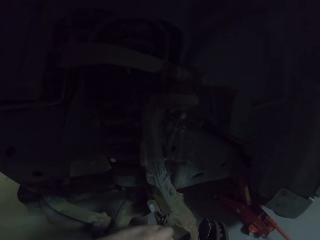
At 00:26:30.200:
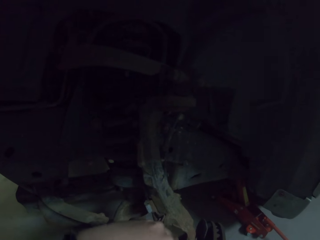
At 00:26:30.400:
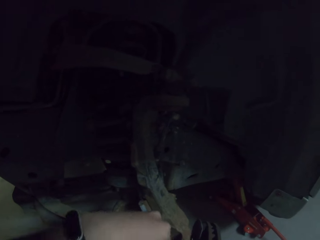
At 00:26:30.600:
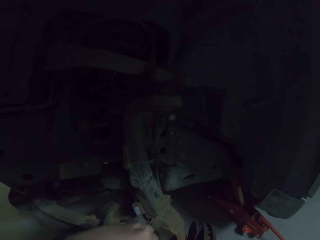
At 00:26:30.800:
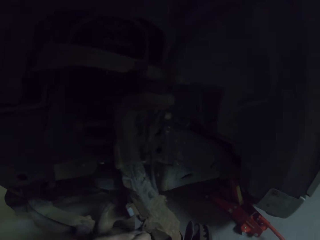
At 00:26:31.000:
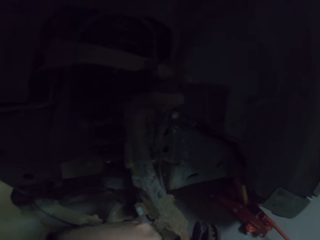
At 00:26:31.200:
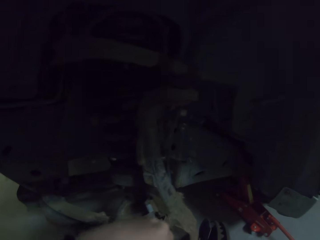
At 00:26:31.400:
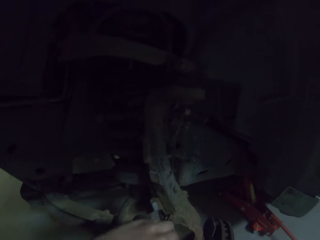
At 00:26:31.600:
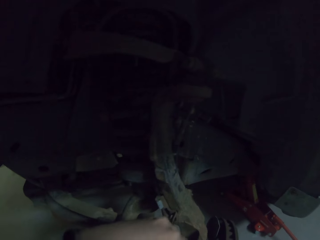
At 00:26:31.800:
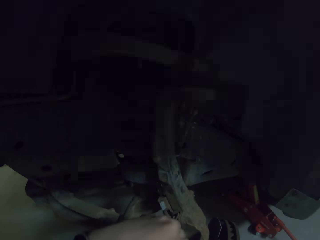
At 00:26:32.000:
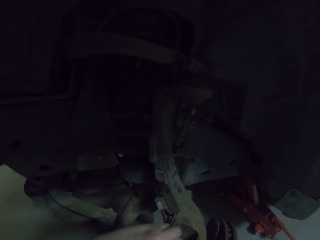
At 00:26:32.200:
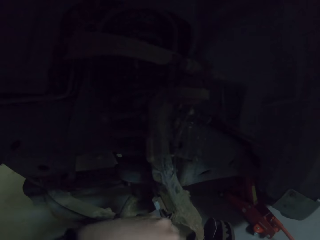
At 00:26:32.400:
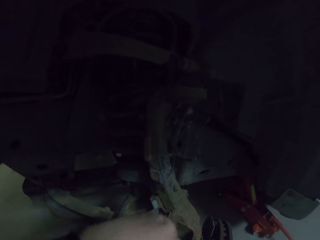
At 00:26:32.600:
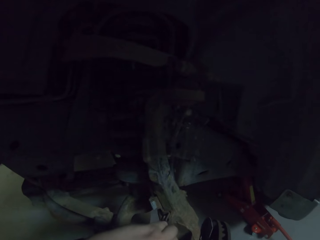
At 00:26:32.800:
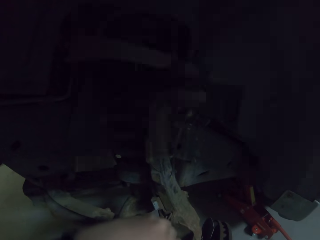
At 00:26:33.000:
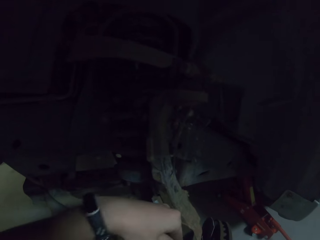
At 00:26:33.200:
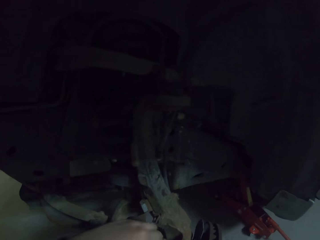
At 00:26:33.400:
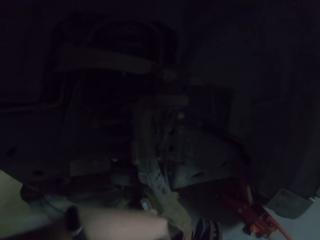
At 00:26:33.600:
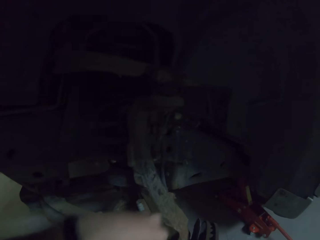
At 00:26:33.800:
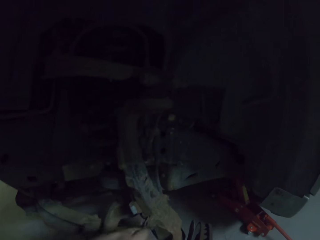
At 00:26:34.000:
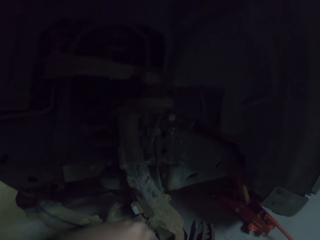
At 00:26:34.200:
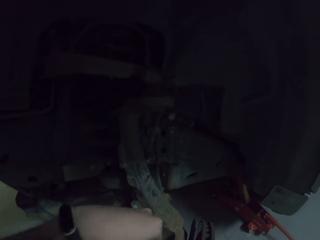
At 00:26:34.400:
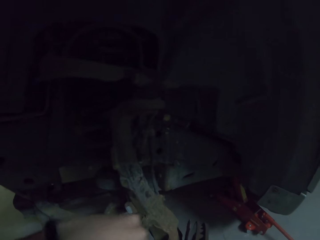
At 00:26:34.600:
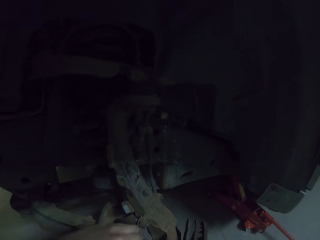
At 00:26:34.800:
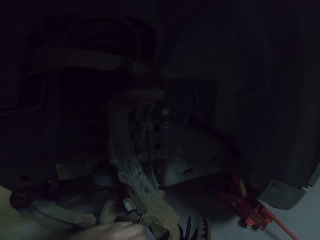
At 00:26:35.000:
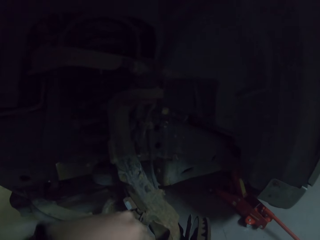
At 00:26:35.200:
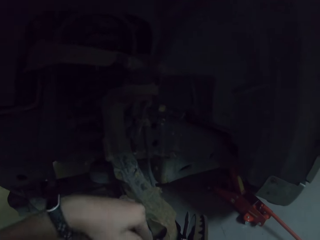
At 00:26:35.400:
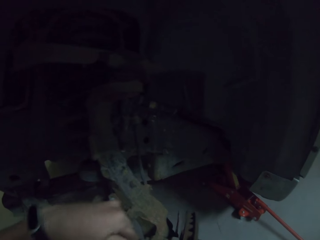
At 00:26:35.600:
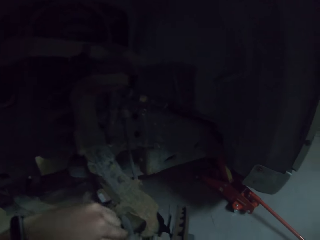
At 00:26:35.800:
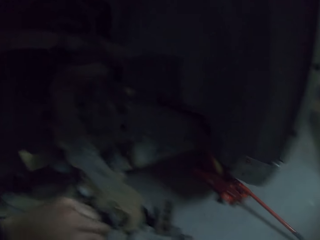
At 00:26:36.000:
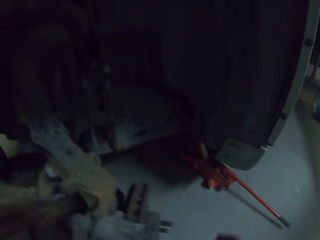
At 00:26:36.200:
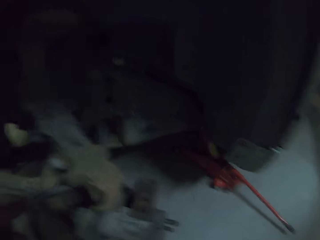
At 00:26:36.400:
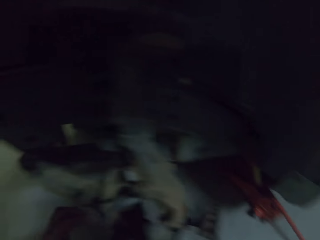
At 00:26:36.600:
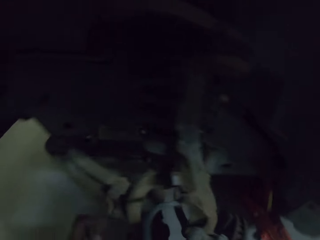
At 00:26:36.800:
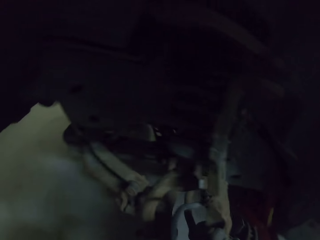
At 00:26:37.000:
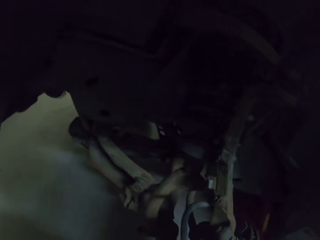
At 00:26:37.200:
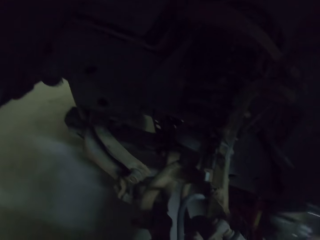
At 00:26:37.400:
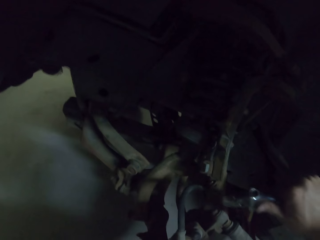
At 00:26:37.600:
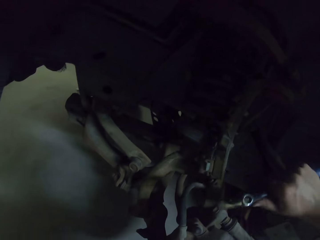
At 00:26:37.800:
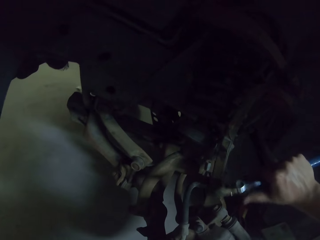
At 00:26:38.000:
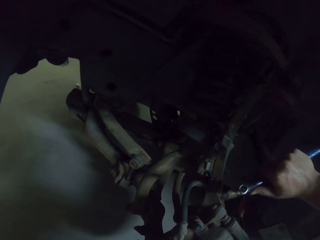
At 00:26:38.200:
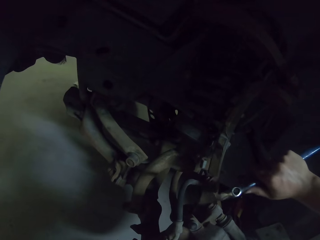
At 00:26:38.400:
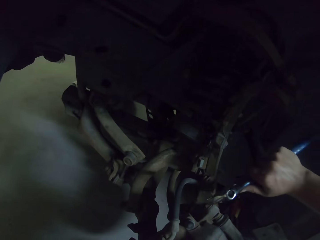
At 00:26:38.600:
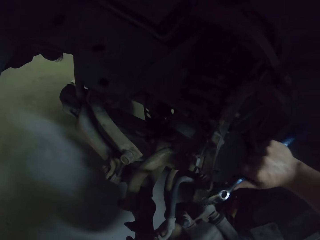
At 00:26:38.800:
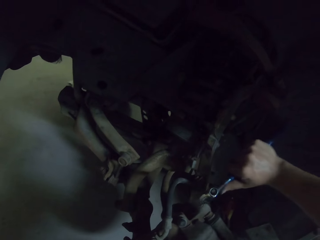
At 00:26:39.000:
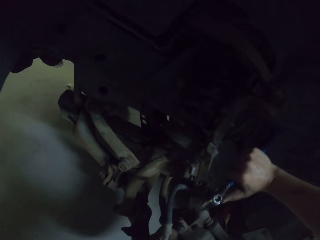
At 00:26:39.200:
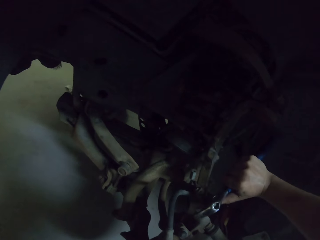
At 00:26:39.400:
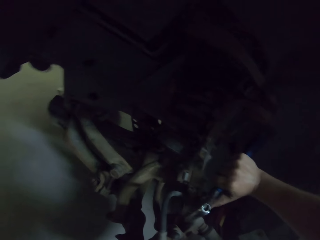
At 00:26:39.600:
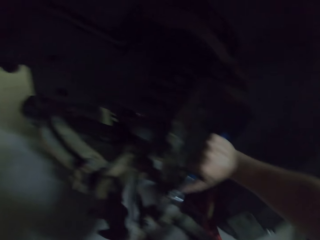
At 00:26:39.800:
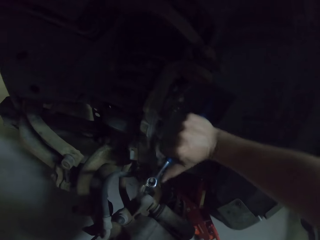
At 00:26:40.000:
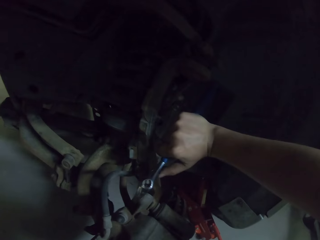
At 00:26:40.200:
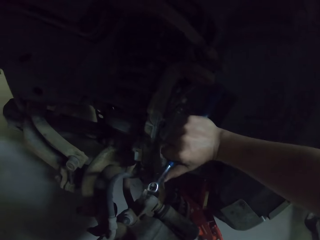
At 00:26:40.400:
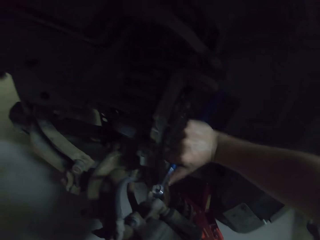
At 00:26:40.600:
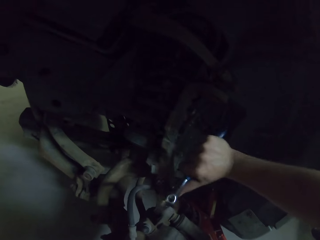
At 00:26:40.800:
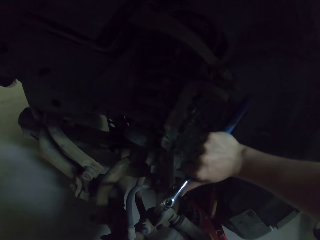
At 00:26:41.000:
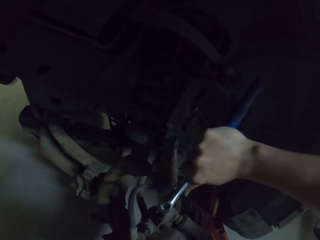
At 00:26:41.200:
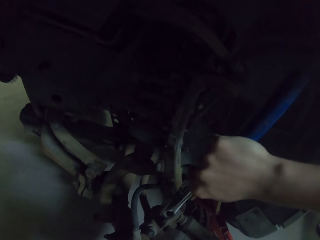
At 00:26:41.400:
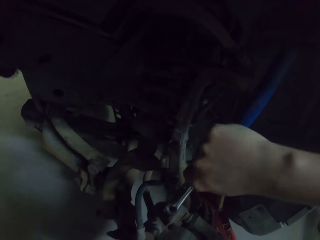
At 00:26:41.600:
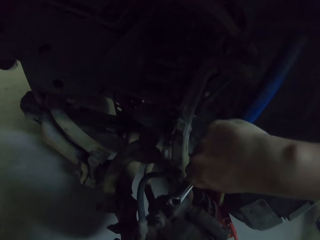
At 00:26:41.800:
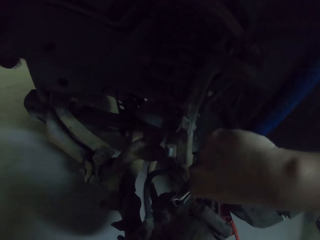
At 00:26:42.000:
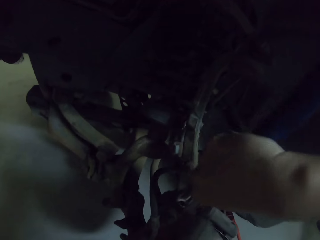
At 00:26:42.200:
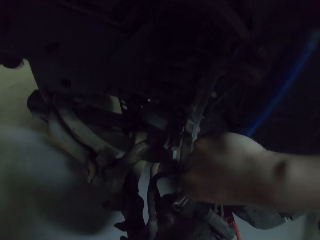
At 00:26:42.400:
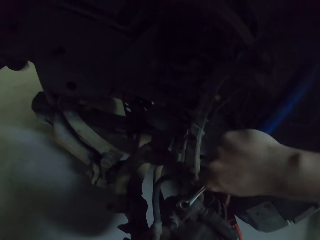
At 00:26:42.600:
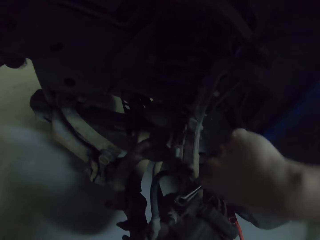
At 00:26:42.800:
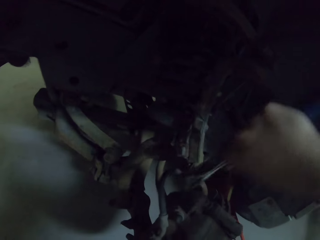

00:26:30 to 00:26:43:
The camera wearer fixes the spanner on the wheel rim. They tighten the bolt with the spanner.

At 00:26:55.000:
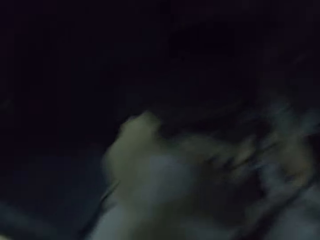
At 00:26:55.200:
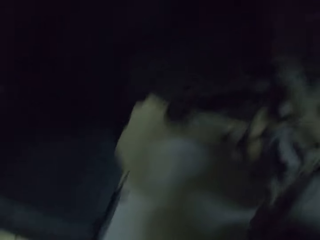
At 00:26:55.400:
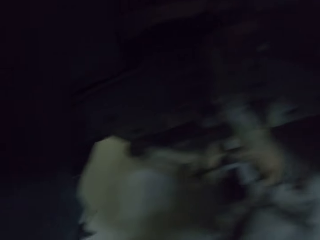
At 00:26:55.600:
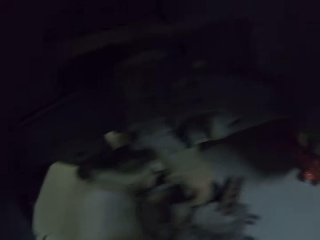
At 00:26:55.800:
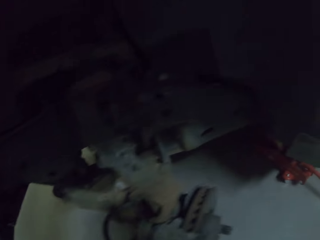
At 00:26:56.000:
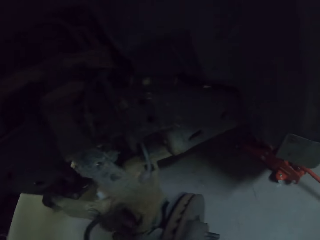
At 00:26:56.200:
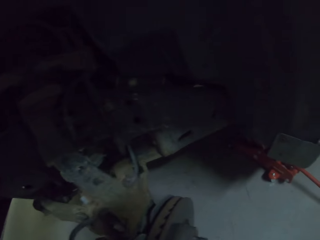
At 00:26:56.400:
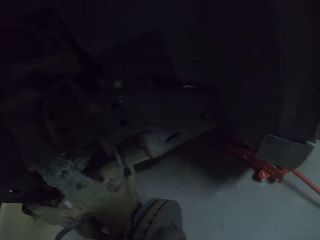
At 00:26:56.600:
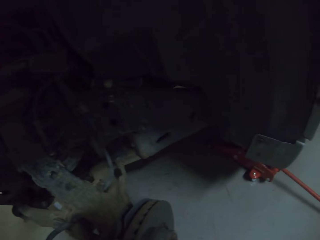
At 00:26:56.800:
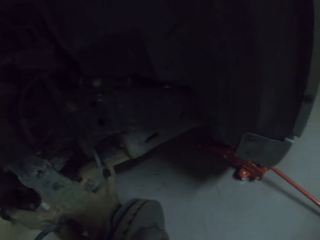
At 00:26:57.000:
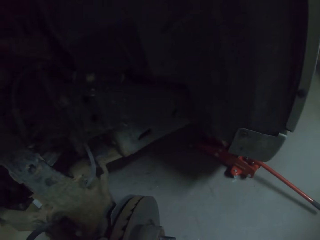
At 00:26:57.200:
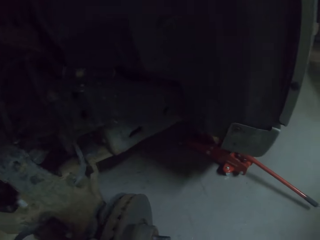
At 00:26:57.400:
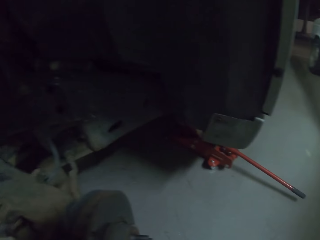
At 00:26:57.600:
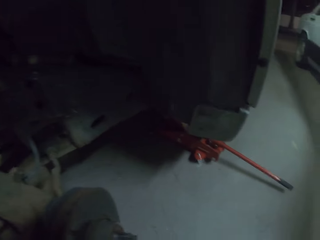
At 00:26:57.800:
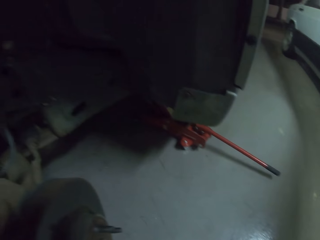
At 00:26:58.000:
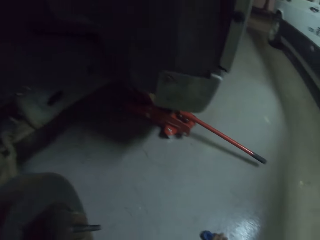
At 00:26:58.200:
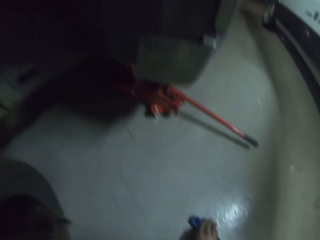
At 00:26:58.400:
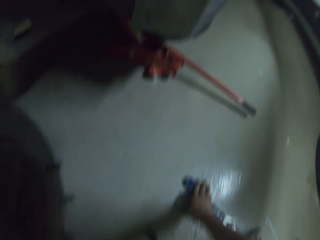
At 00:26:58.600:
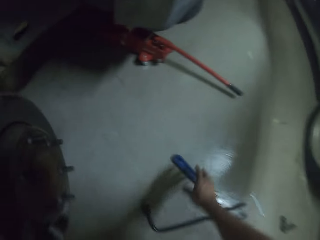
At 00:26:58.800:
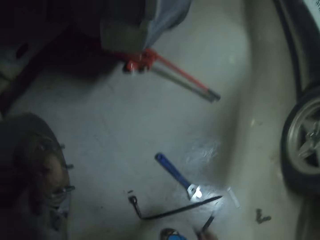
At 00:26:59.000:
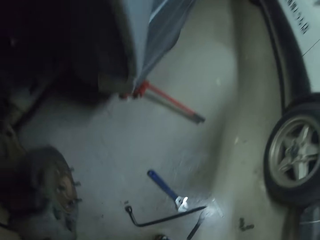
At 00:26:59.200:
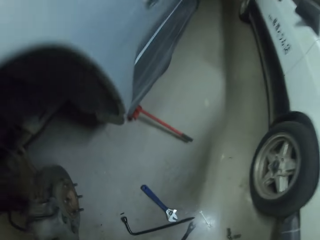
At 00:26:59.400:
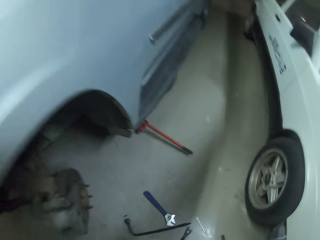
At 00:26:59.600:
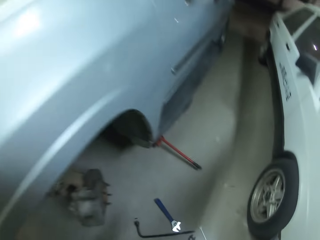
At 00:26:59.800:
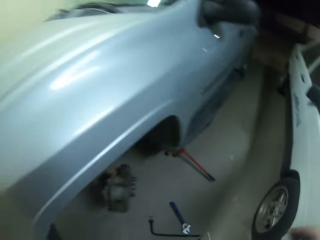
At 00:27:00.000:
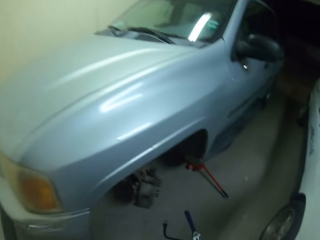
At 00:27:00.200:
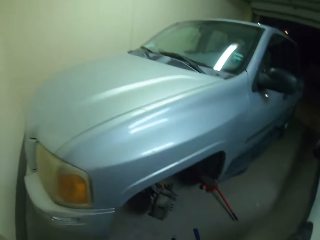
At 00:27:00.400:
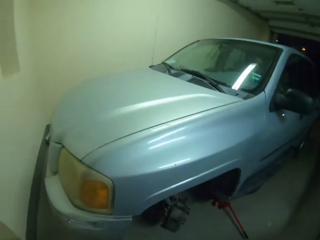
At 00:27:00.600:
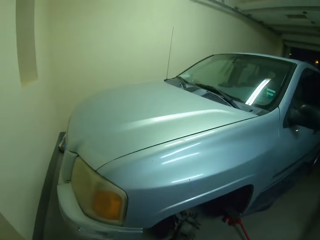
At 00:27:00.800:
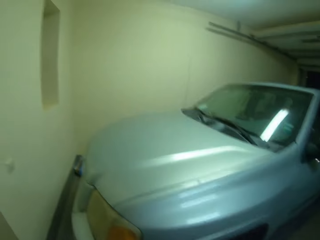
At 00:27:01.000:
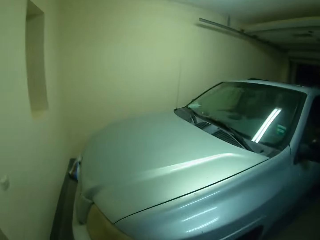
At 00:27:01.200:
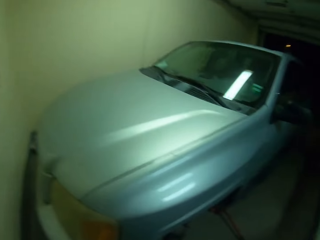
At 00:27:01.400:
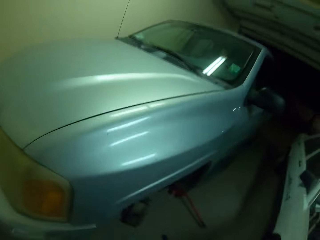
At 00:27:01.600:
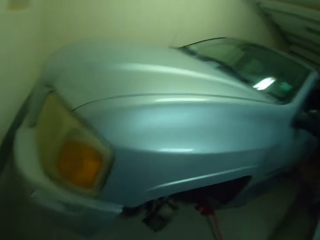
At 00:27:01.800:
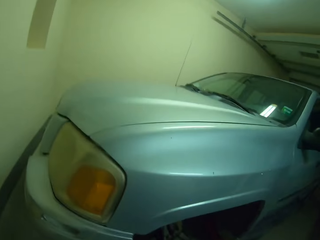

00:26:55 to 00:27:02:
The camera wearer puts the spanner on the floor and stands.
